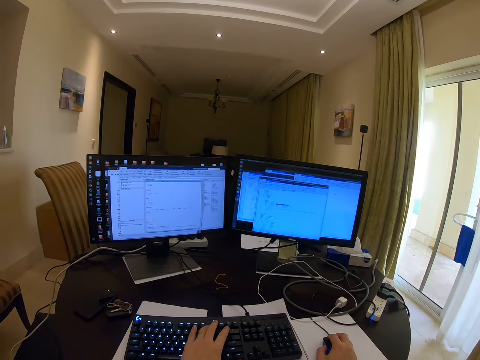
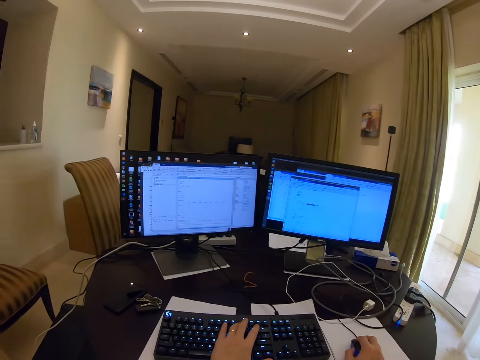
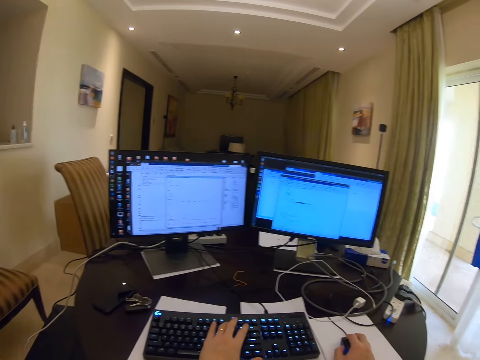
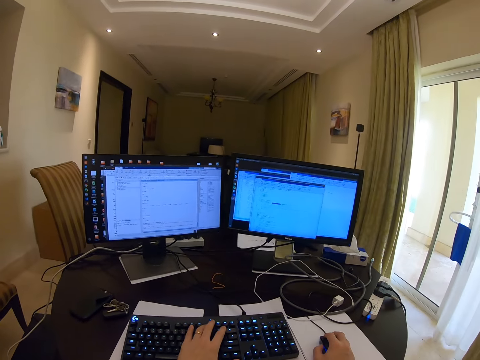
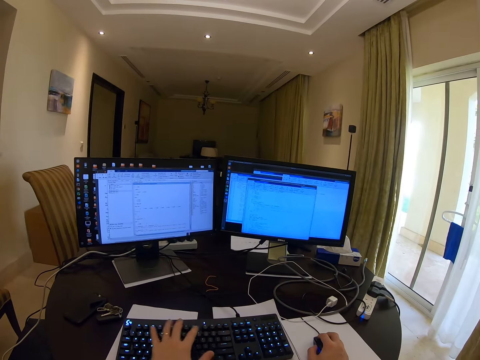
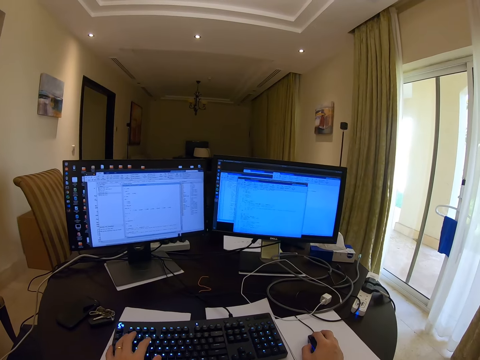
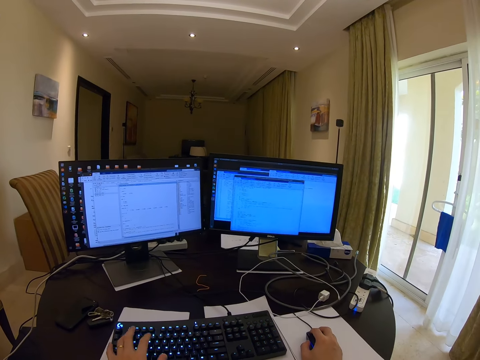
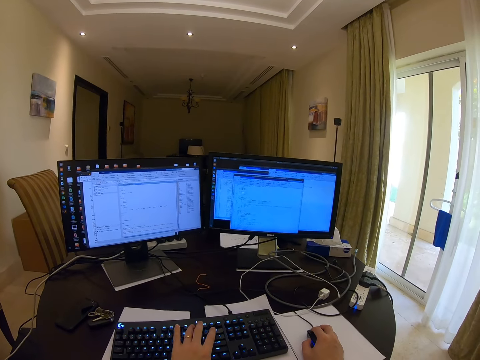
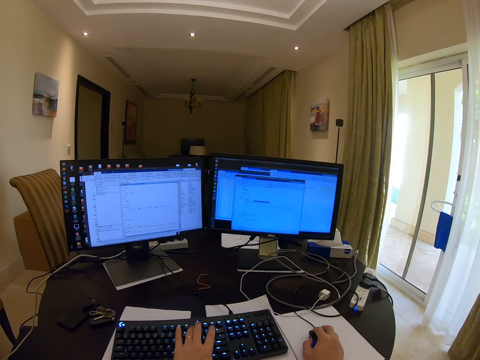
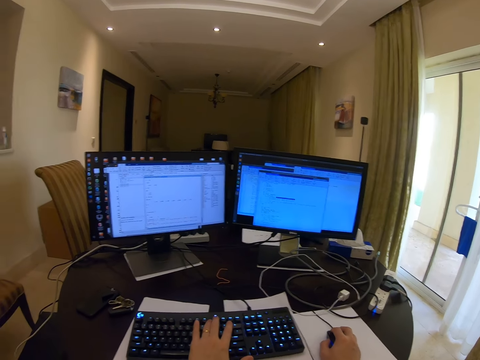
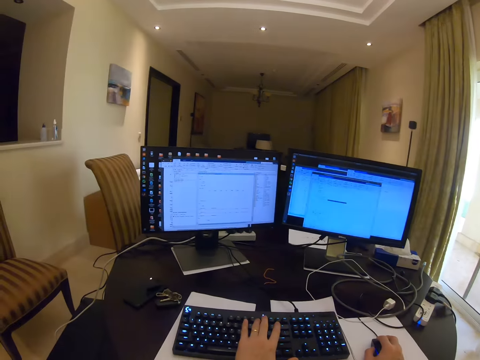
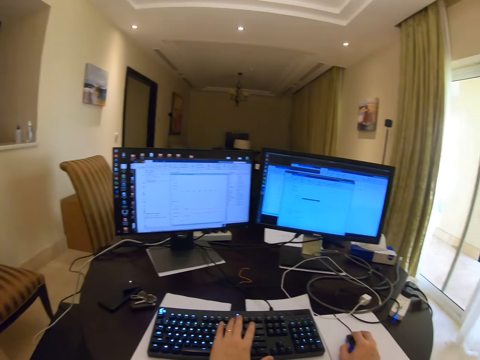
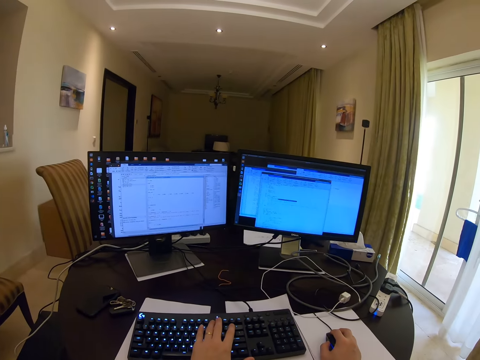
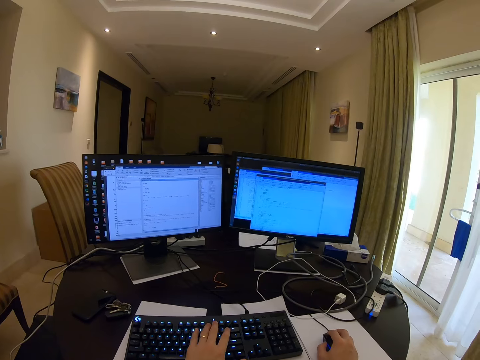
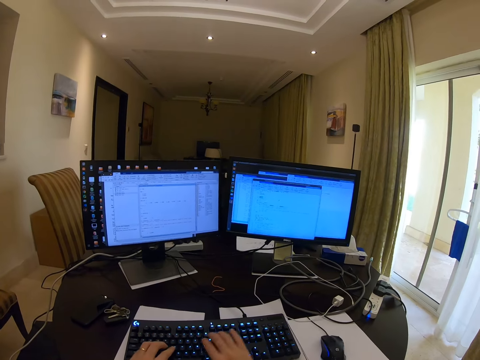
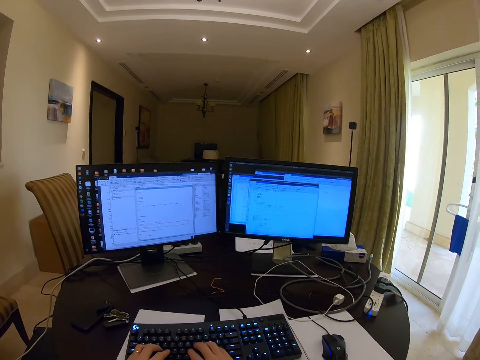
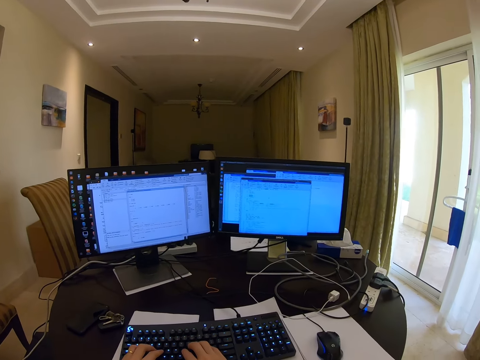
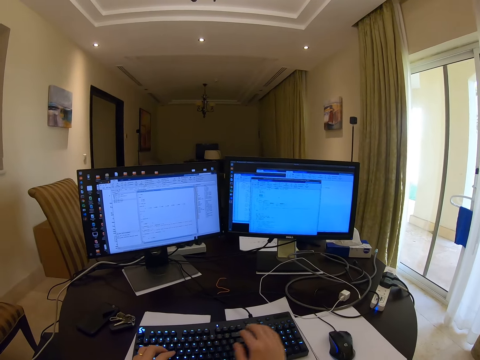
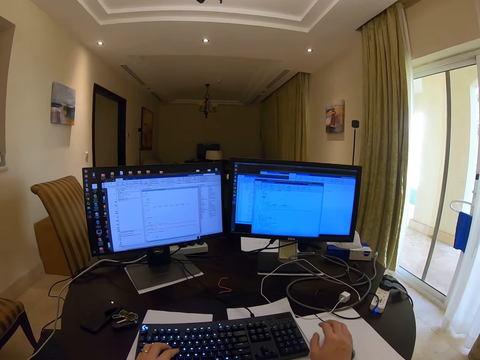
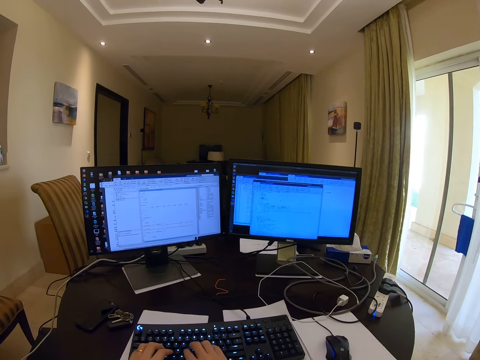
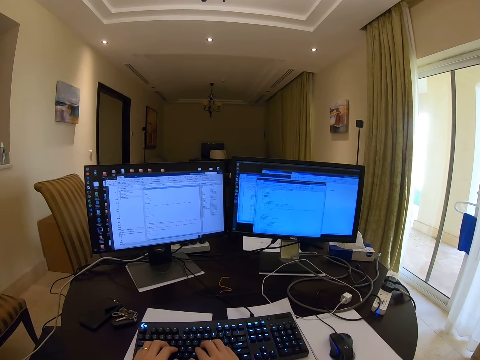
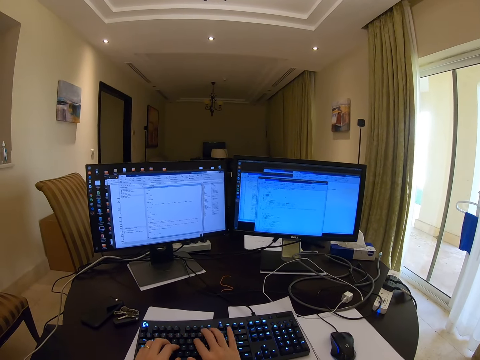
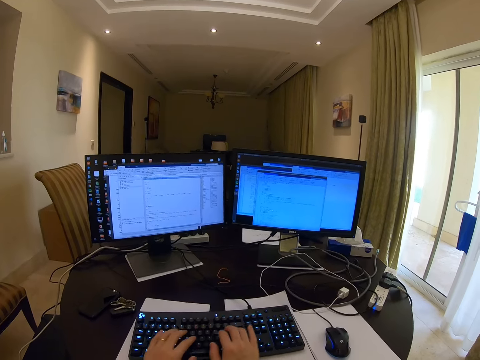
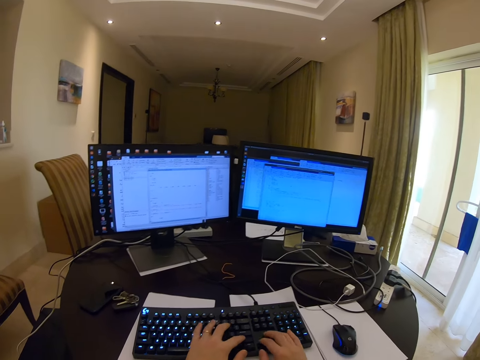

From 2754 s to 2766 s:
The camera wearer types on the keyboard. They type on the keyboard again. They touch the mouse.

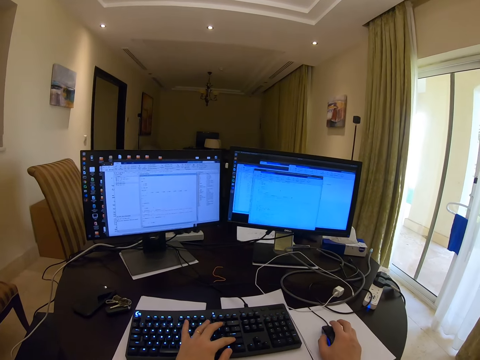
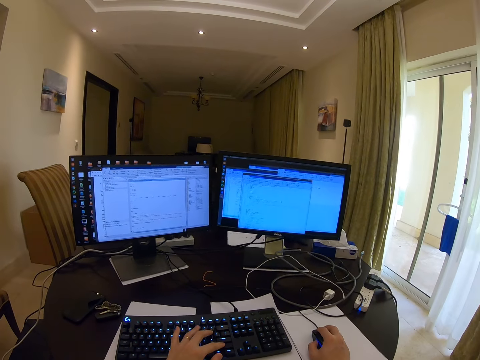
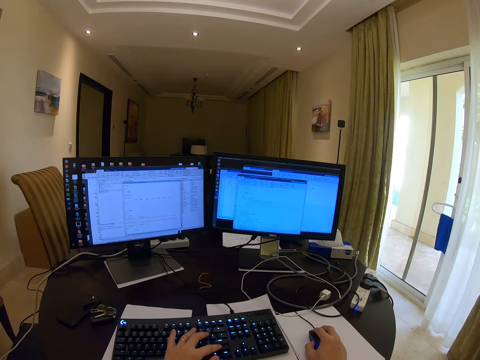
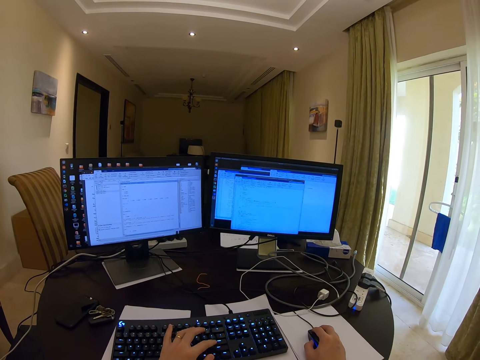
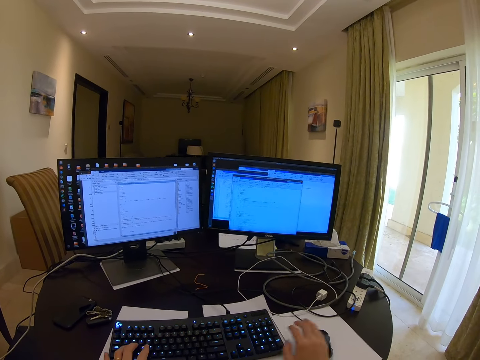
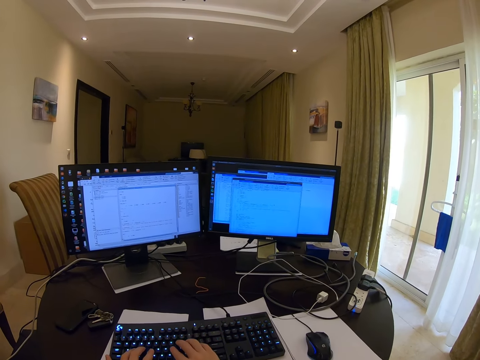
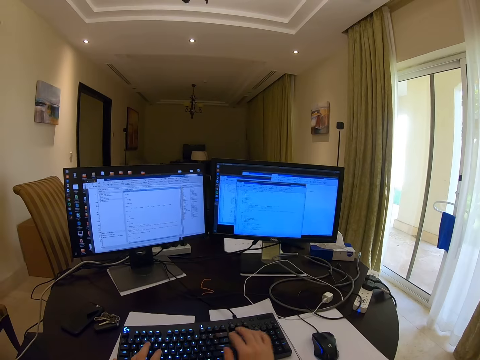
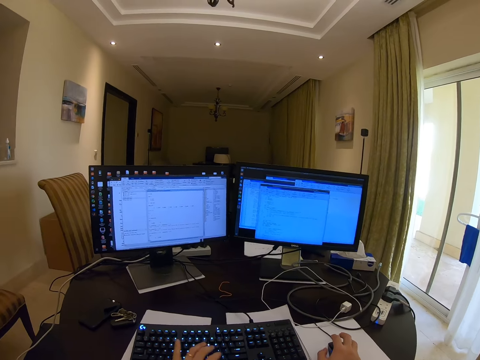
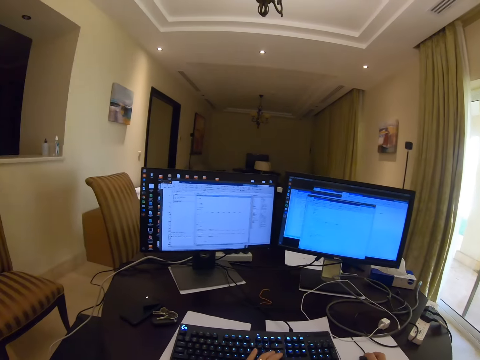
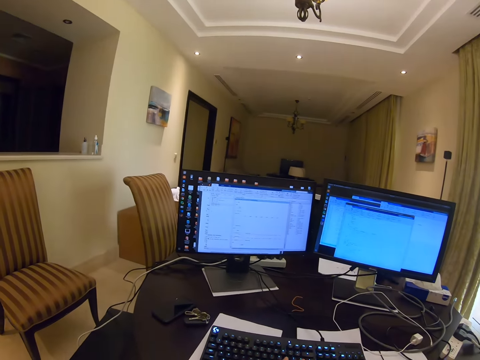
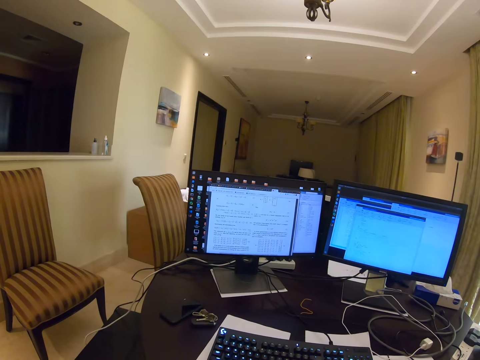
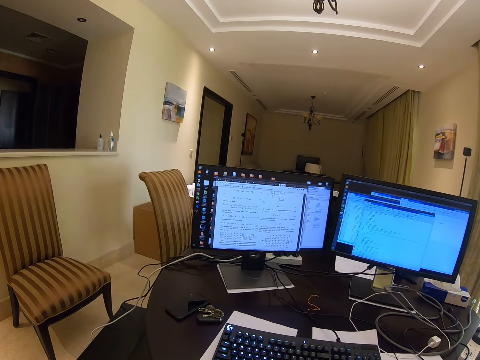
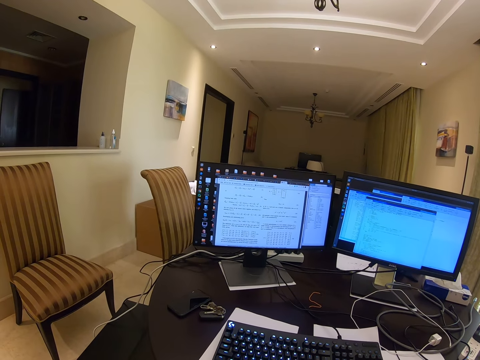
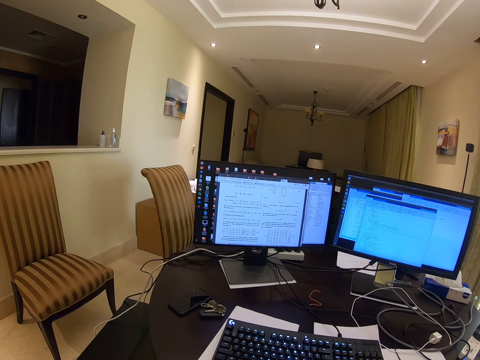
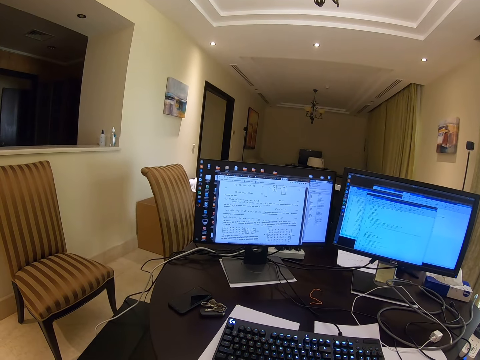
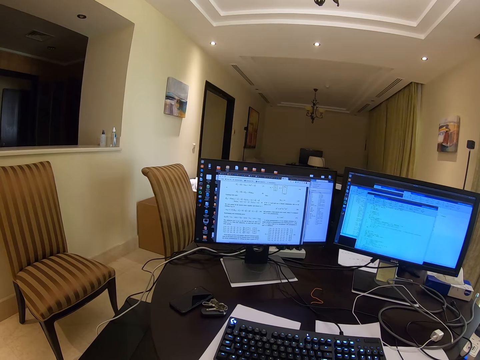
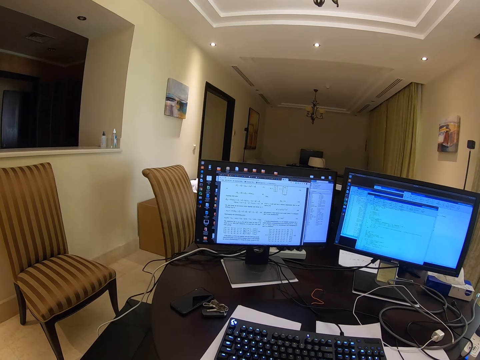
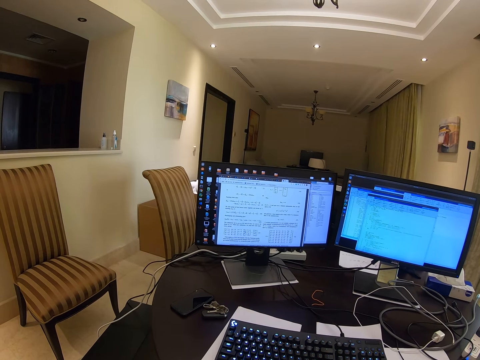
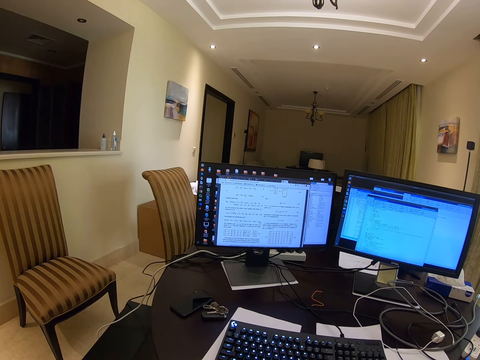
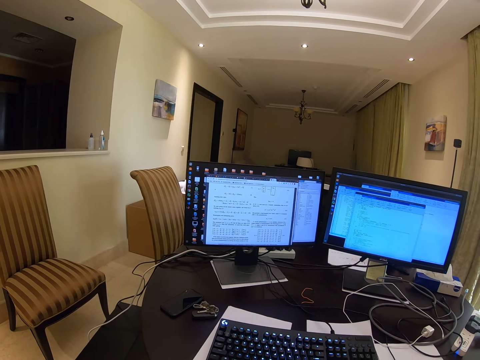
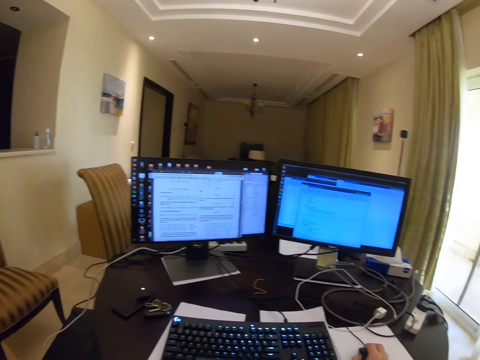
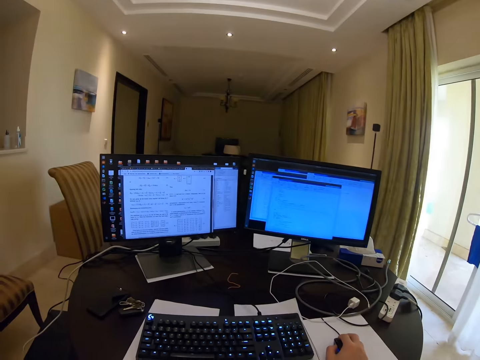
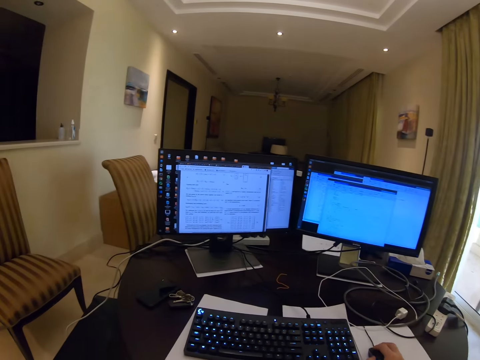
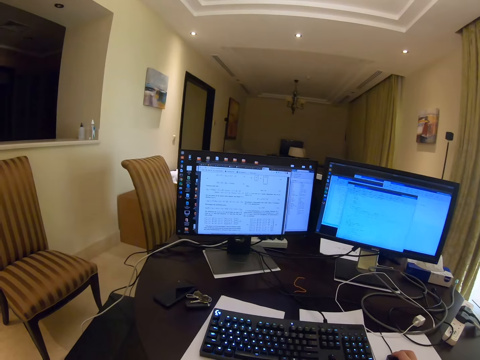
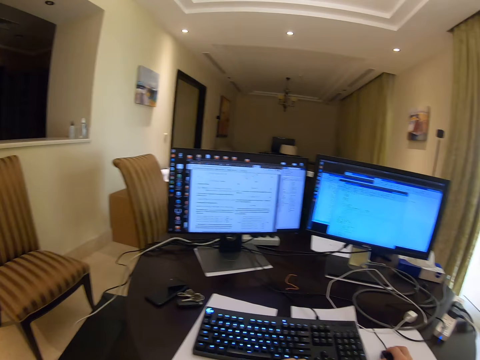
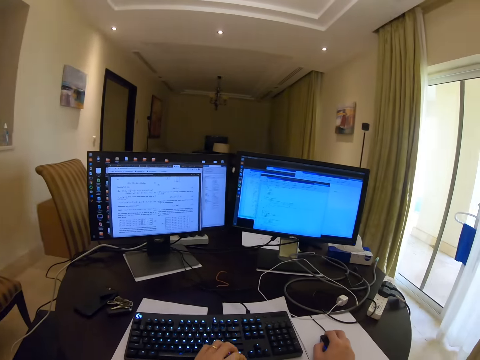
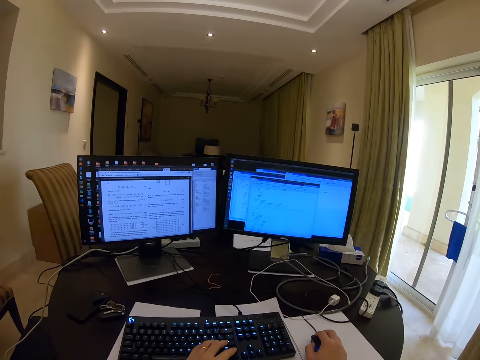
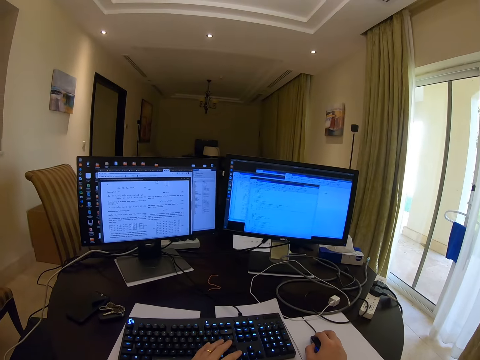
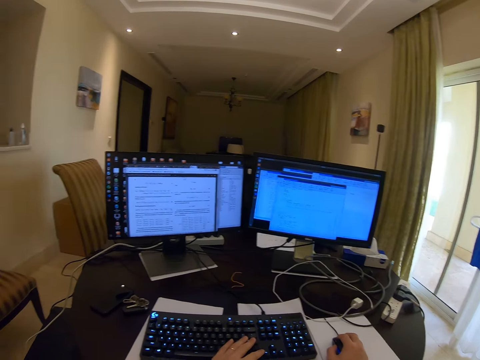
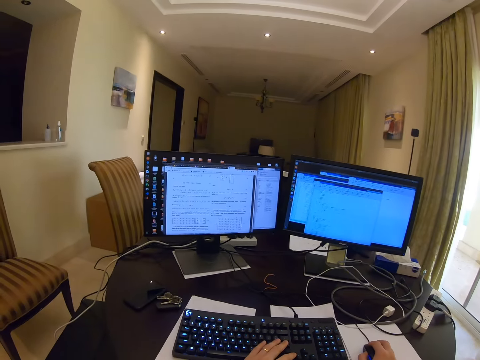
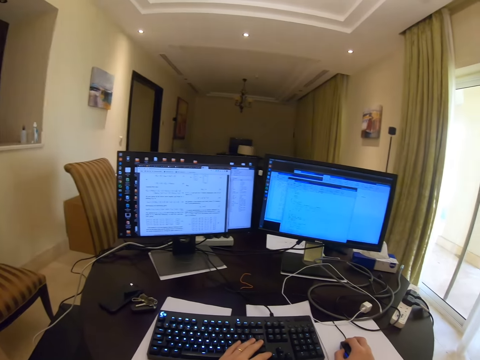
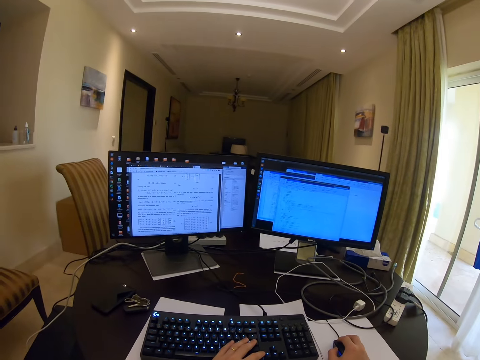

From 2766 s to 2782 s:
The camera wearer touches the mouse. They hold the mouse, click the mouse and type on the keyboard. They touch the mouse. They control the mouse. They look around. They open a folder on the computer. They touch the mouse. They touch the keyboard.
